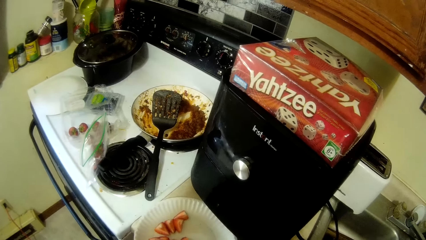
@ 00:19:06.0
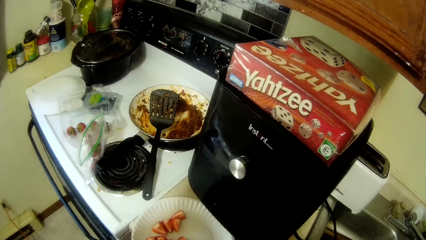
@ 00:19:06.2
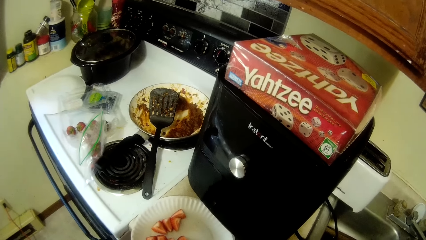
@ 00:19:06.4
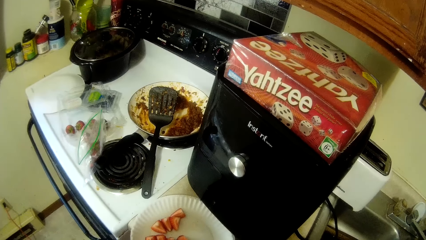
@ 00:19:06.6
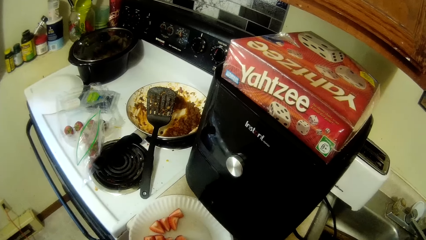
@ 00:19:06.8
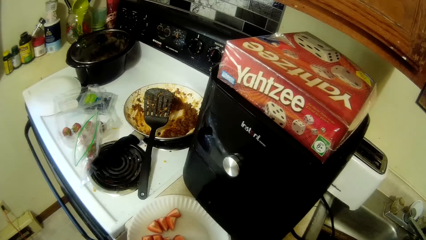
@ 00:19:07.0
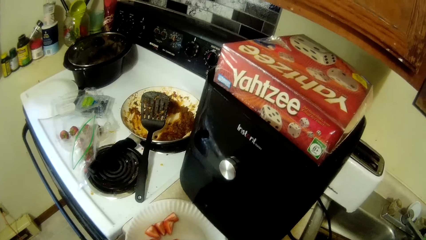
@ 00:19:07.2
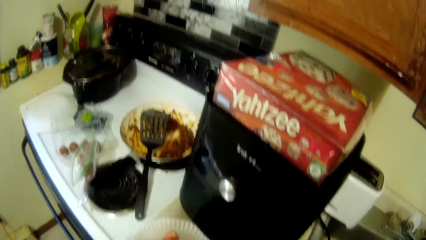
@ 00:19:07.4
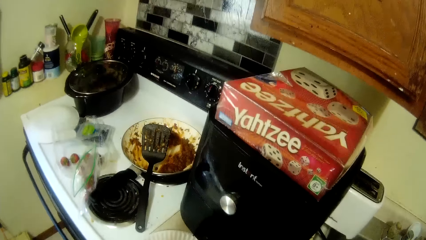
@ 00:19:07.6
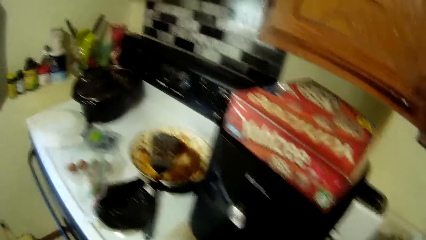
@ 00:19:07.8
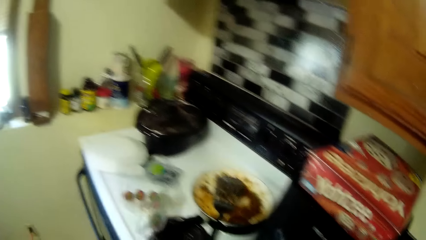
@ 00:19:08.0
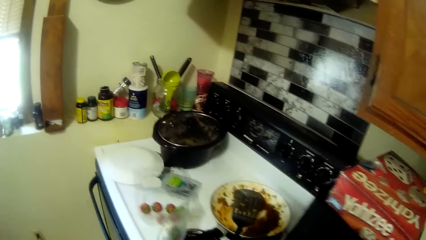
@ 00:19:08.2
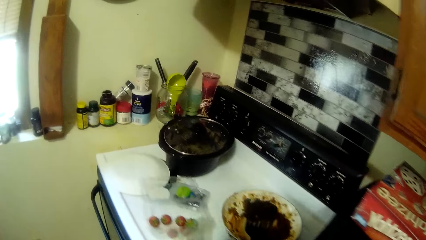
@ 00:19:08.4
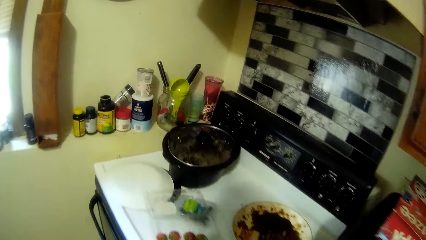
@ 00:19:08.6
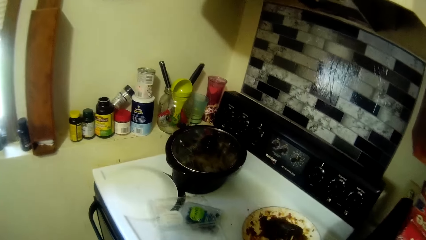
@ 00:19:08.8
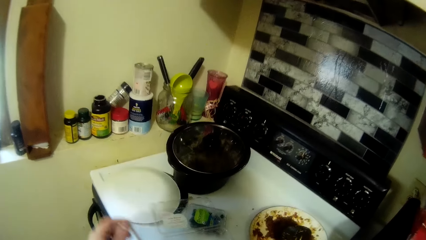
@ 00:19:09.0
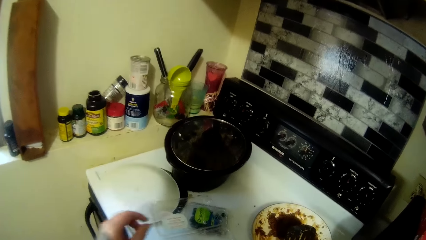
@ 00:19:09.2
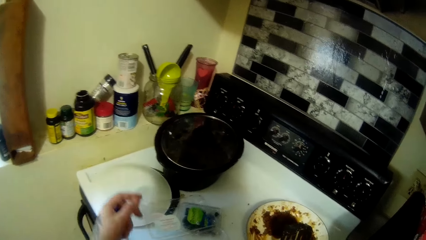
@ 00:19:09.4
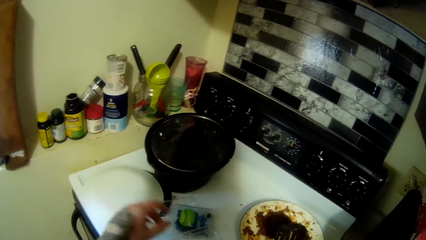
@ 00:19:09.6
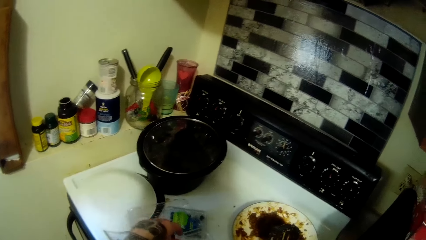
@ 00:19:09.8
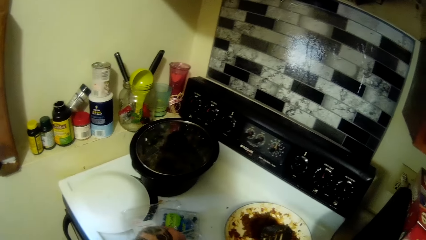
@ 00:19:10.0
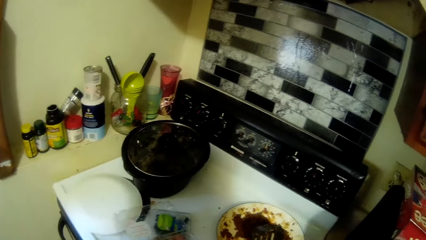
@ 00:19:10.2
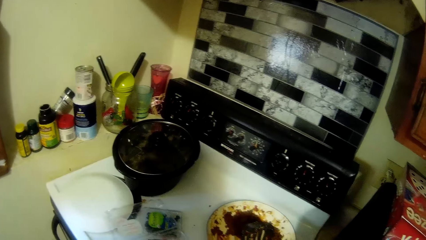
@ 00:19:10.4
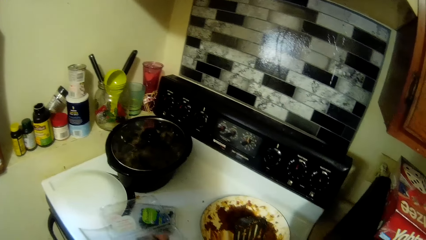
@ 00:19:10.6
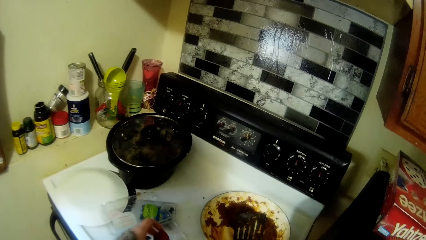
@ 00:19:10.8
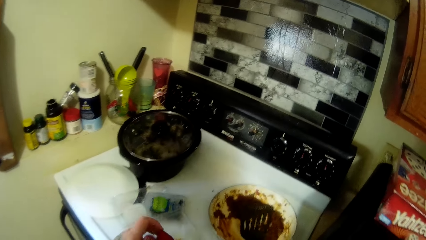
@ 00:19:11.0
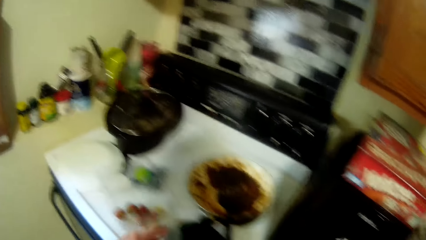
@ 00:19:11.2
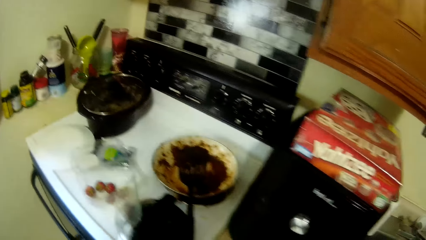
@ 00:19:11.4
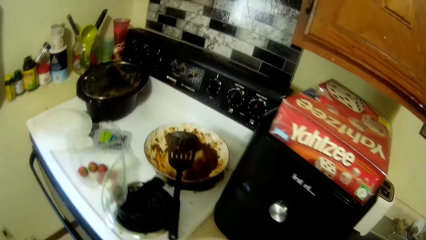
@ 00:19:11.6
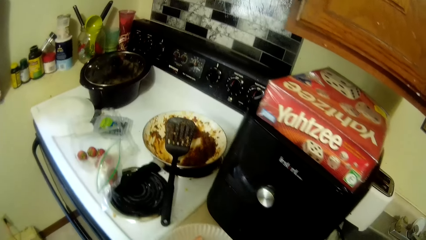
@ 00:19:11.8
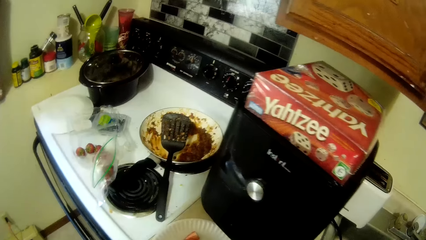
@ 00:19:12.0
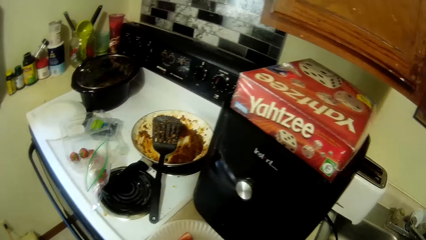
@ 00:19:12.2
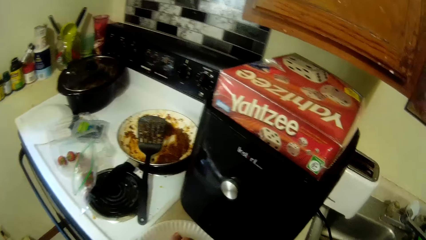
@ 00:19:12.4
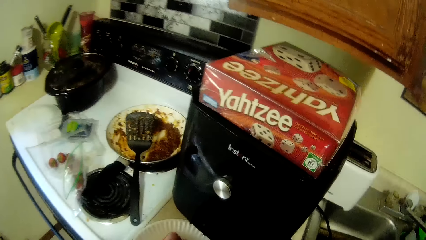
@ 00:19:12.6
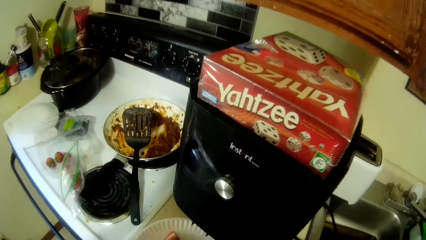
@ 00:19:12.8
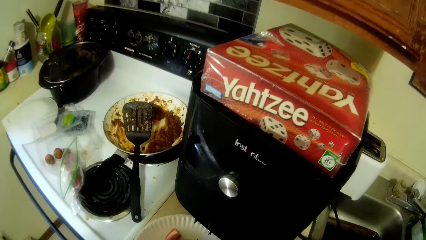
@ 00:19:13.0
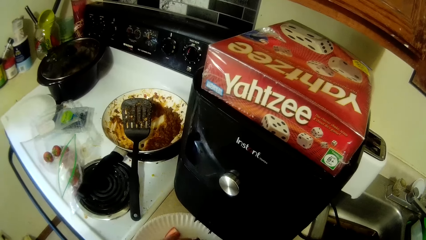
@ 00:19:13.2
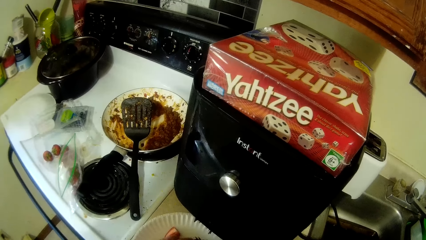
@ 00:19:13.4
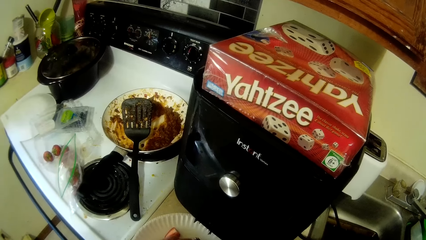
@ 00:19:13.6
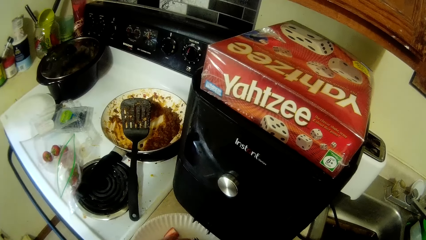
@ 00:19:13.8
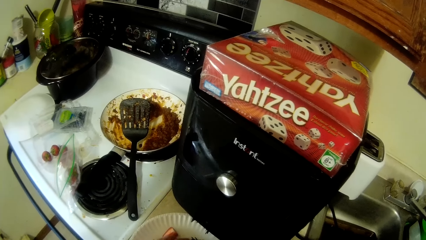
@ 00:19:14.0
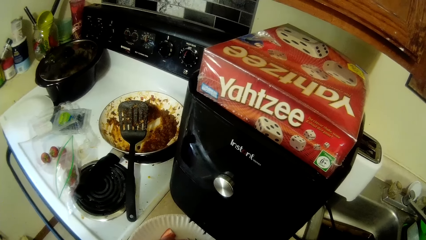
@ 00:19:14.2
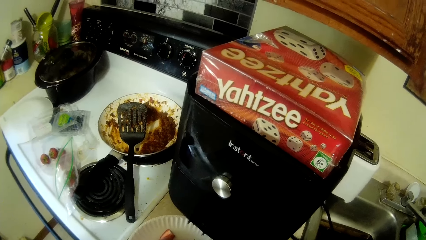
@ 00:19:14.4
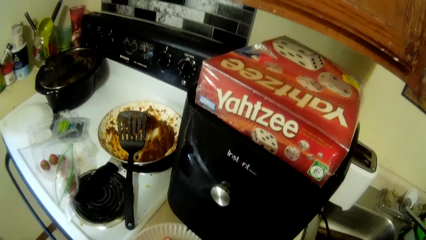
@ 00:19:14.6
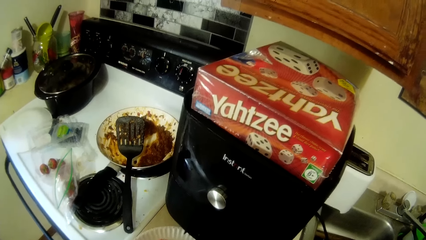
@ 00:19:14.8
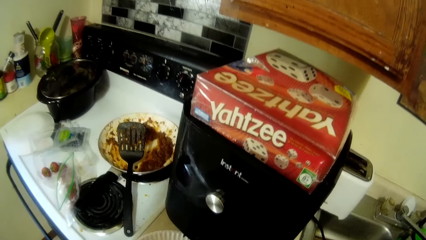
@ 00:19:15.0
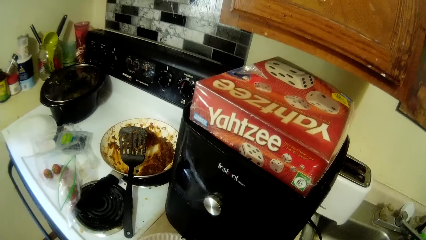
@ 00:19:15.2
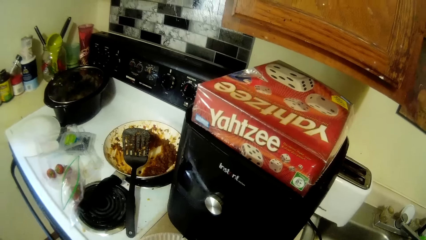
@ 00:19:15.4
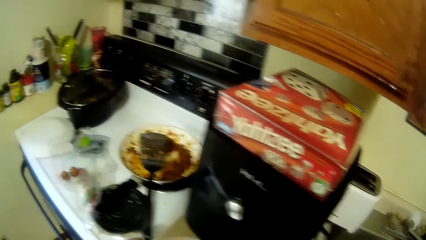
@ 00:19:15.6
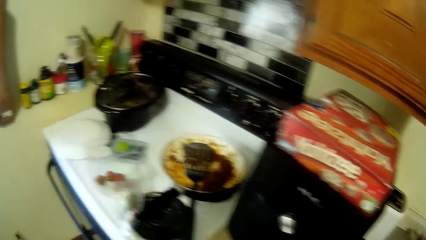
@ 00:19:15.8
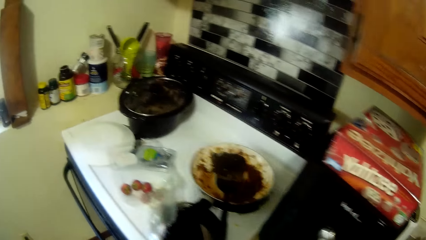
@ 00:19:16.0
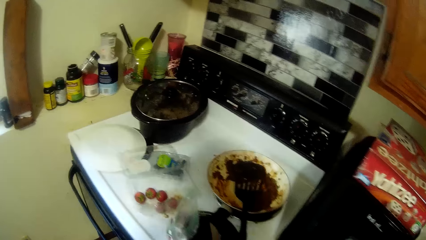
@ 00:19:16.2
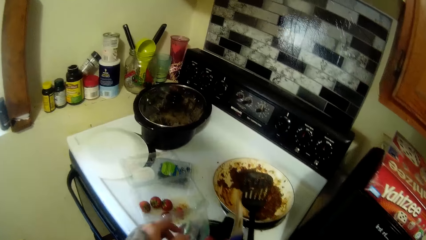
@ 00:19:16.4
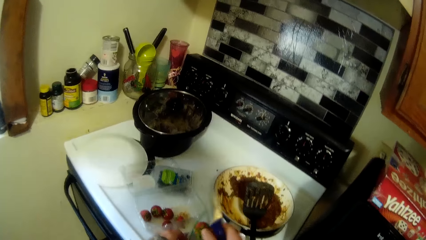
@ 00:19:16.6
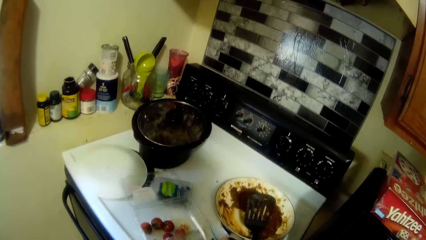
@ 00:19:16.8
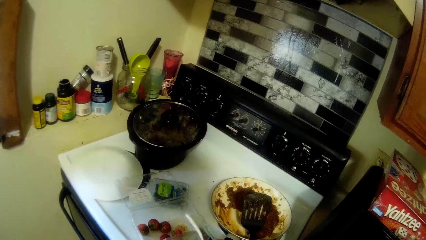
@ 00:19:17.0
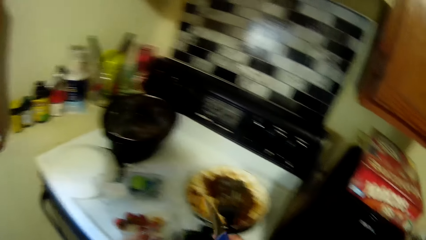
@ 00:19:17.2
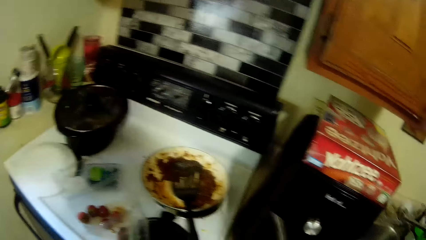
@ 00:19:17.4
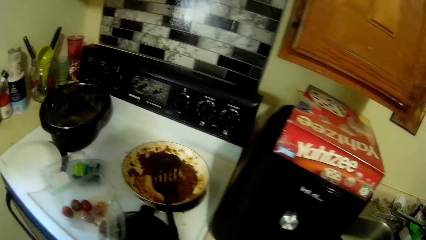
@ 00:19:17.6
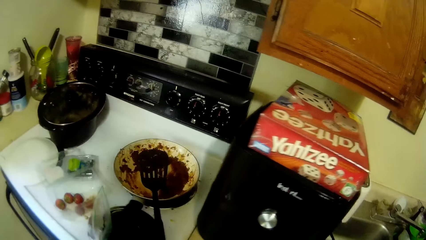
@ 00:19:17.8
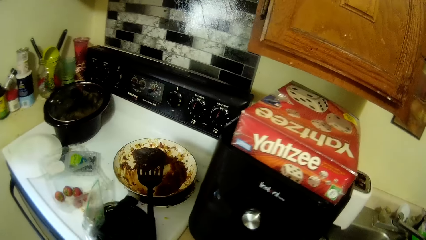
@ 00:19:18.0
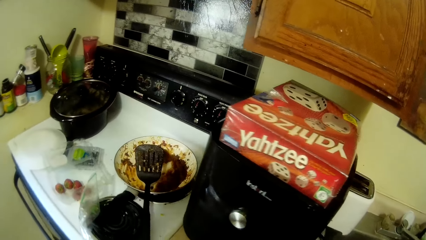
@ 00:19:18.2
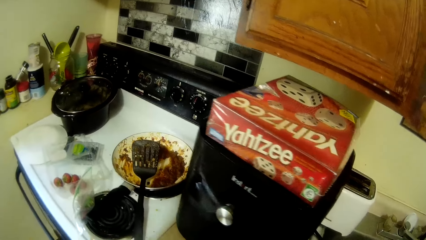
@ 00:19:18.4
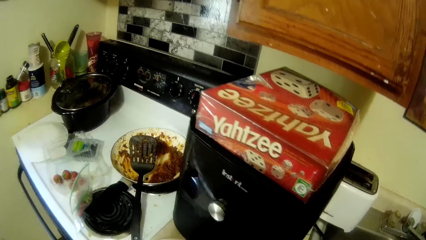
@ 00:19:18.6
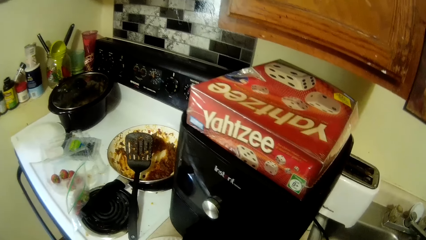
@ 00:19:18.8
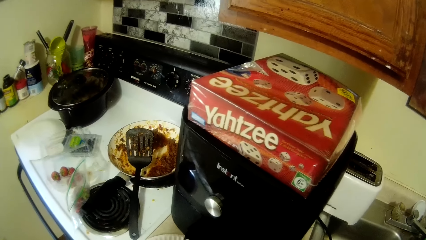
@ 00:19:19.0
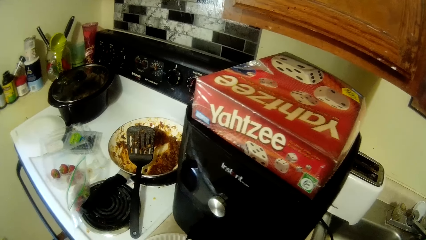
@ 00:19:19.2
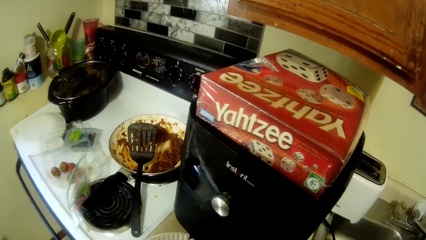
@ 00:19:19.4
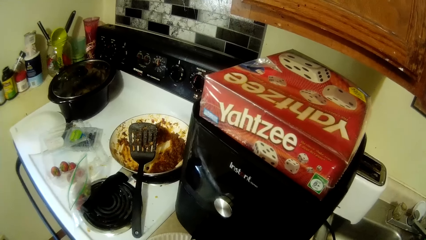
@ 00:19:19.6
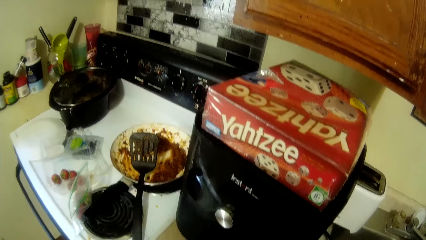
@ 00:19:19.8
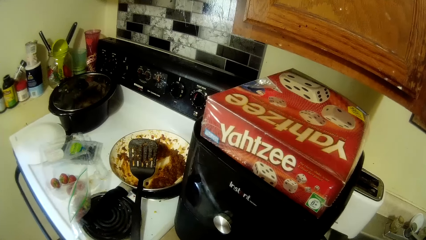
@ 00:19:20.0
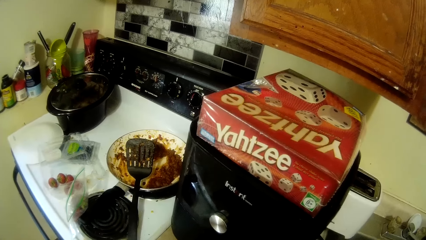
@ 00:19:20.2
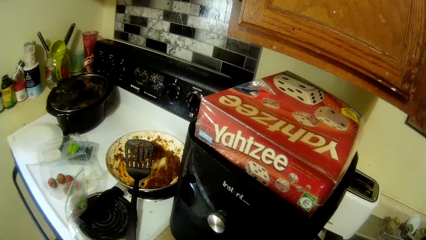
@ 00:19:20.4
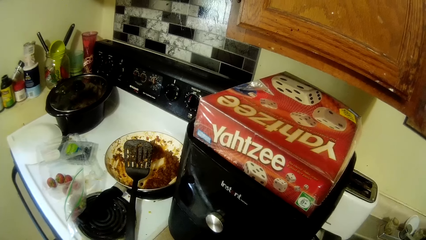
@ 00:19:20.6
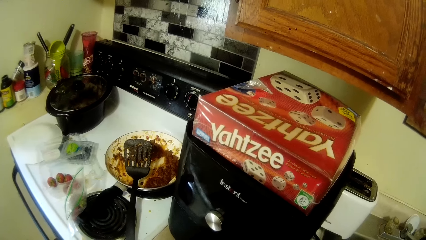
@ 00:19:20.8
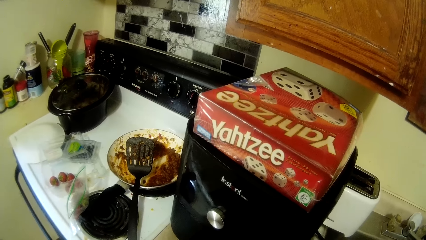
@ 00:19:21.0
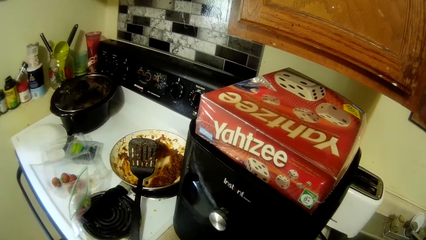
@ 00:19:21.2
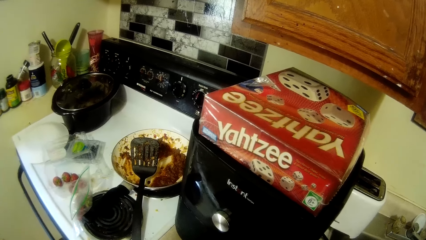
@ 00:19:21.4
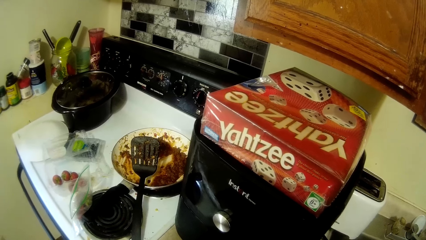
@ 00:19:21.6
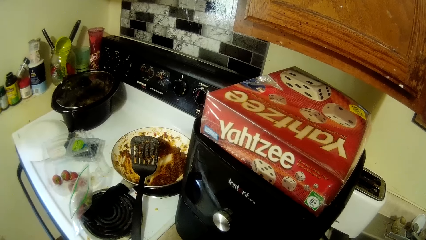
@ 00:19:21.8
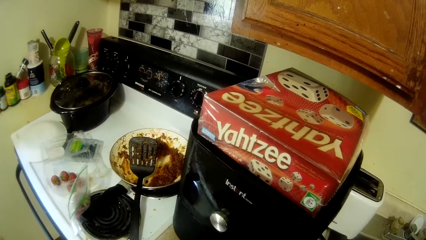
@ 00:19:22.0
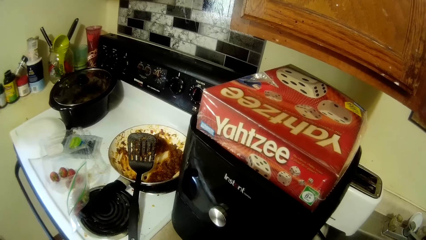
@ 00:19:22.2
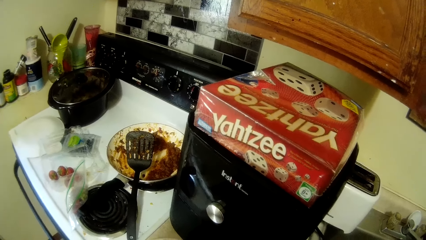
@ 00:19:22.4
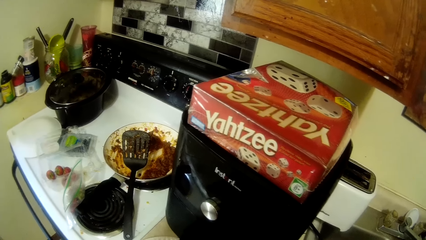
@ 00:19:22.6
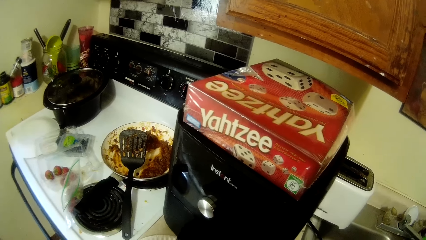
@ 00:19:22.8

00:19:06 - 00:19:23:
The camera wearer takes a strawberry. They drop strawberry residue in a storage bag.
